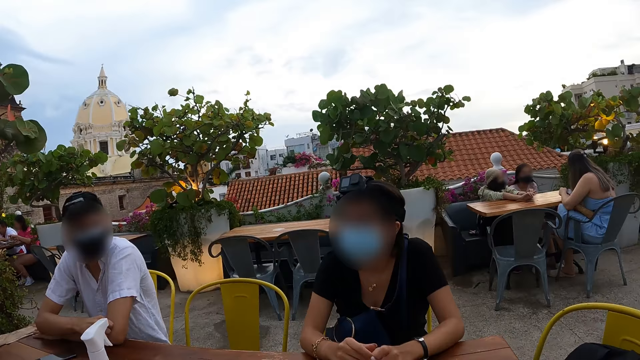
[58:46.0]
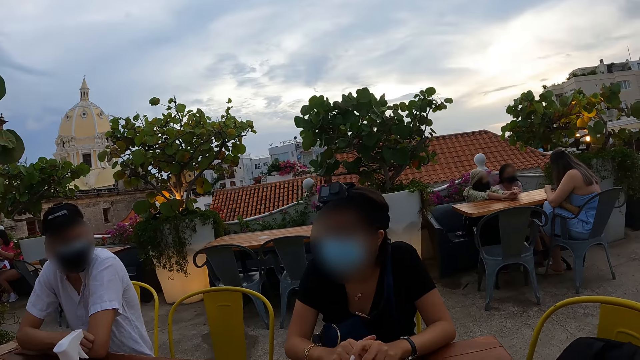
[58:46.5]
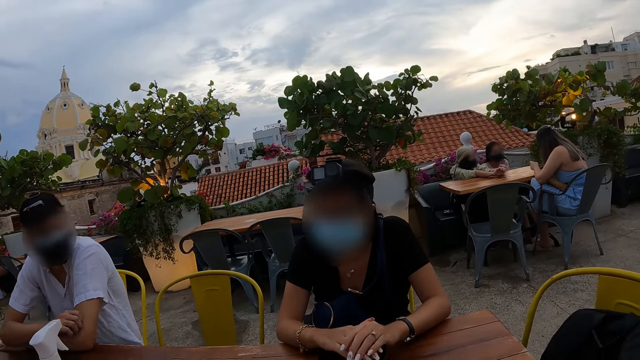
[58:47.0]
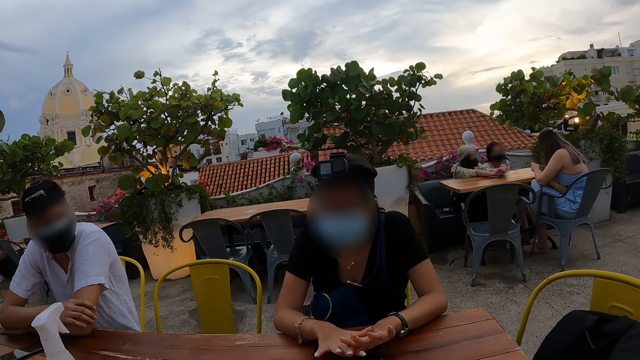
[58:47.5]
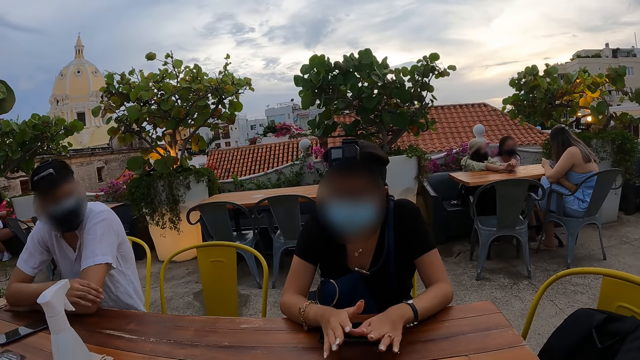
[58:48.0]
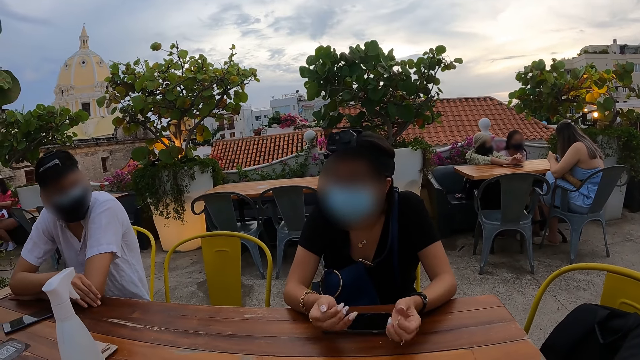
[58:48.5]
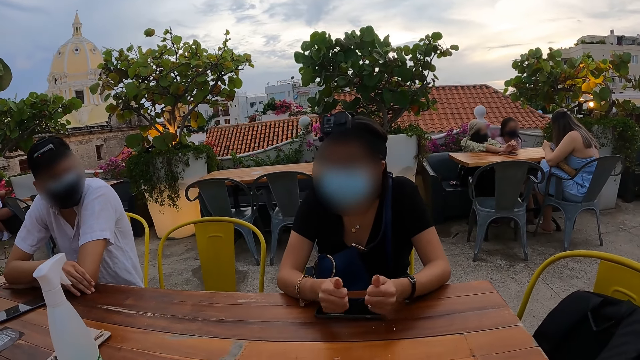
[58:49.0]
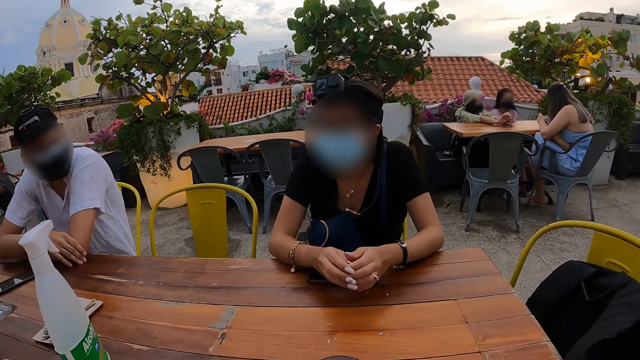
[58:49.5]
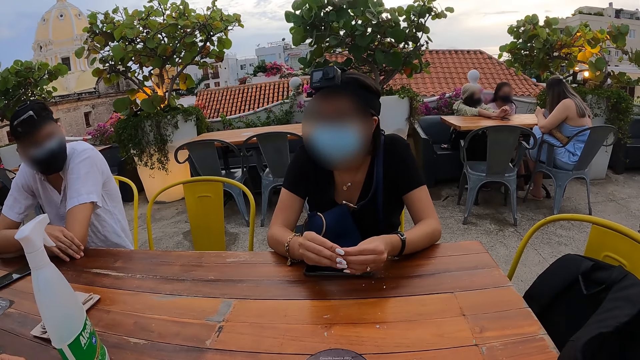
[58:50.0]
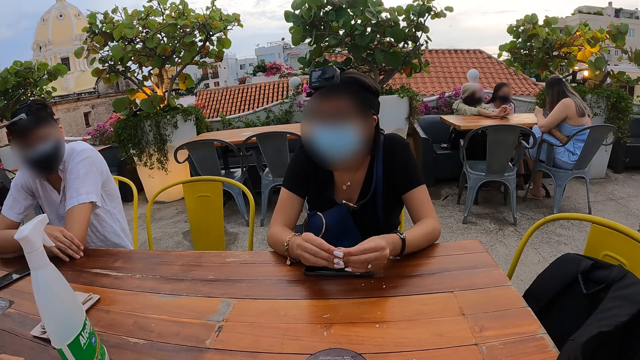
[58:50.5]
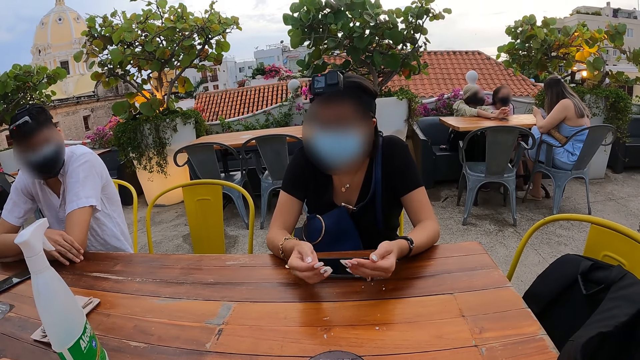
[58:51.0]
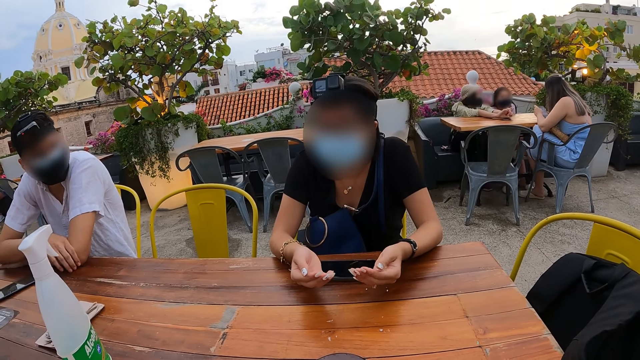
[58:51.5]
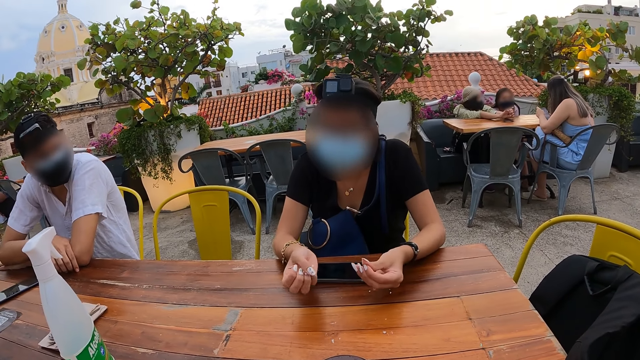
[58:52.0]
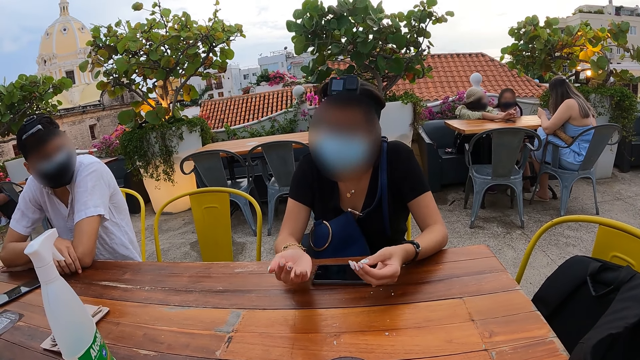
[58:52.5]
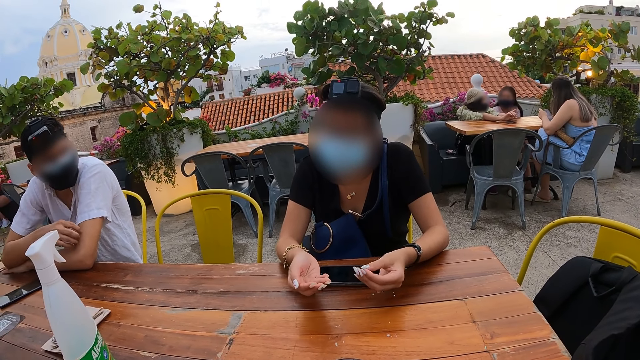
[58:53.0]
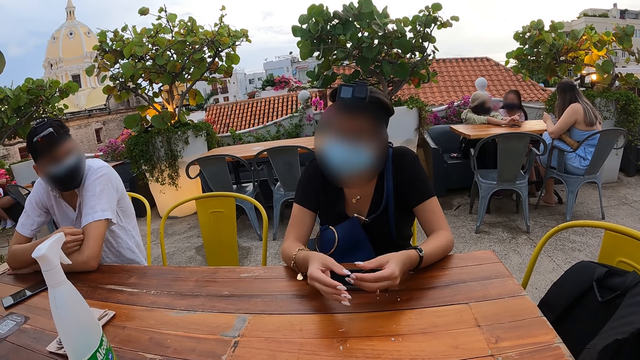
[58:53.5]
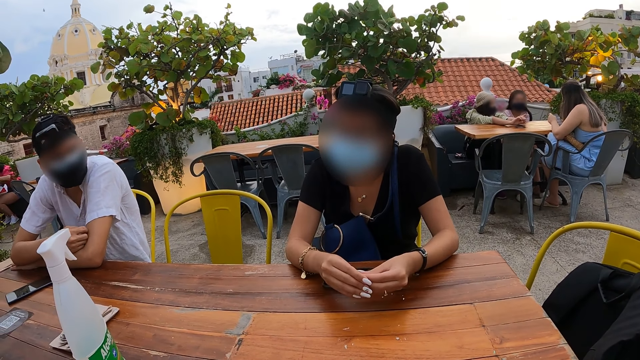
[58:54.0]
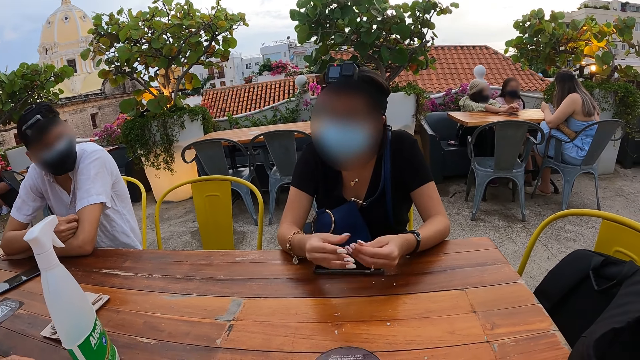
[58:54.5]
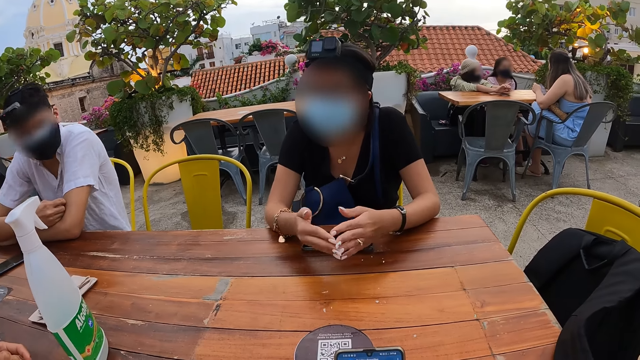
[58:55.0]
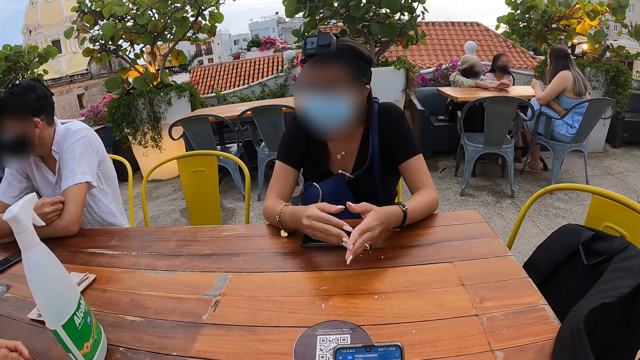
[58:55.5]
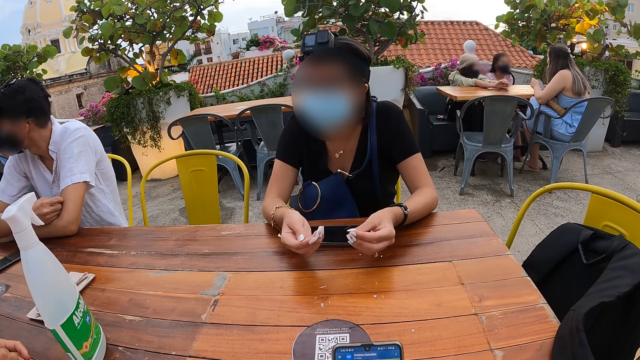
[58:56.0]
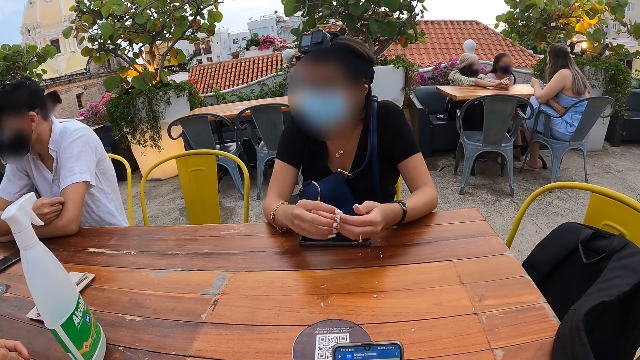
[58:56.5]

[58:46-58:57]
The camera wearer looks at a woman as she is talking.

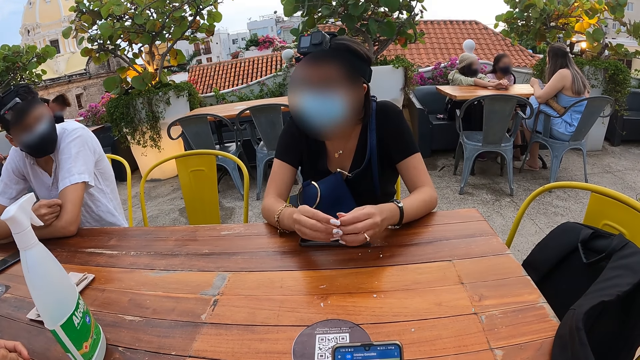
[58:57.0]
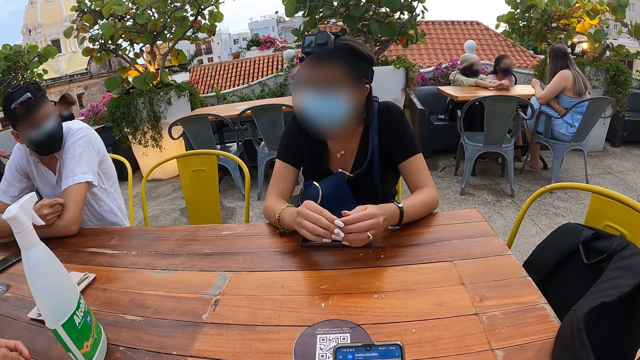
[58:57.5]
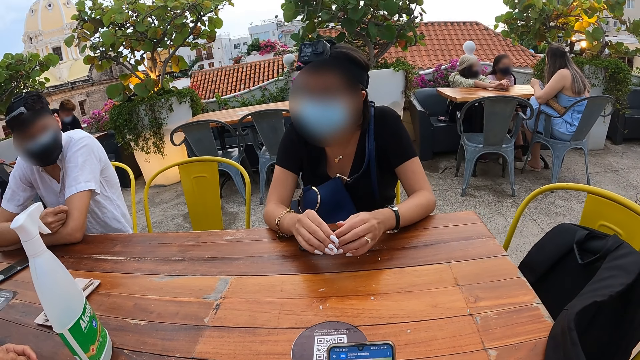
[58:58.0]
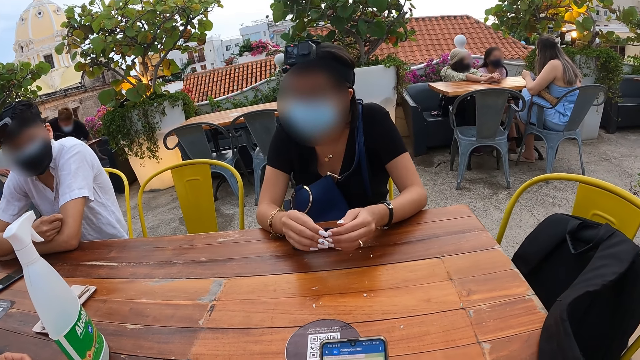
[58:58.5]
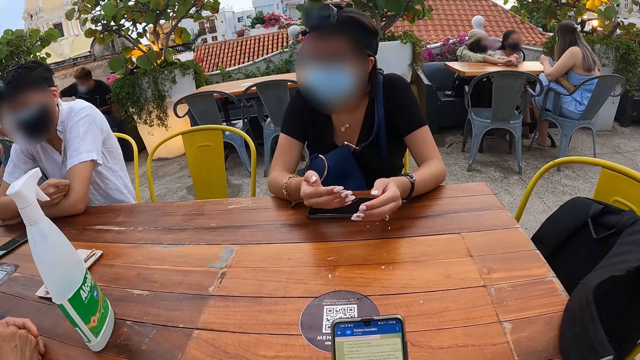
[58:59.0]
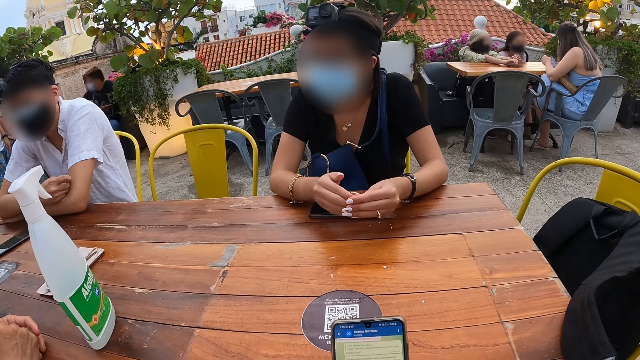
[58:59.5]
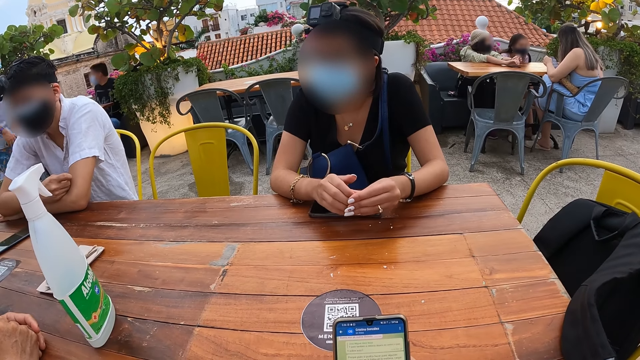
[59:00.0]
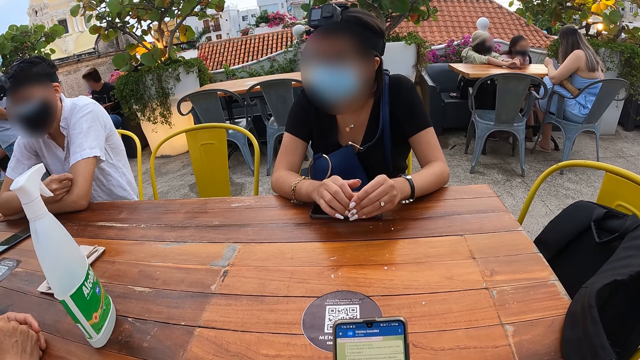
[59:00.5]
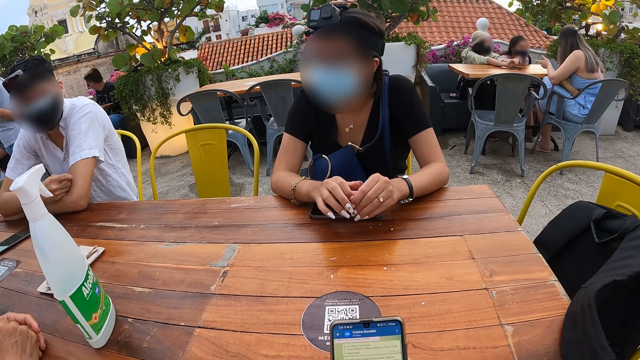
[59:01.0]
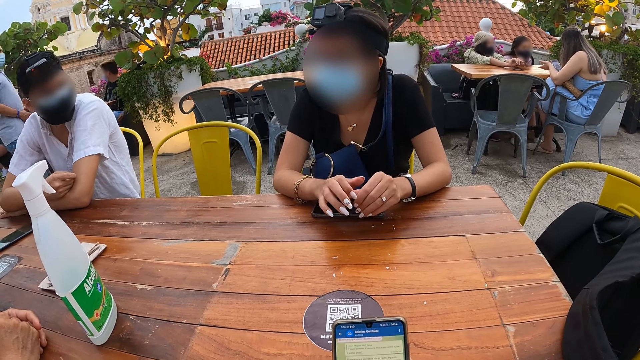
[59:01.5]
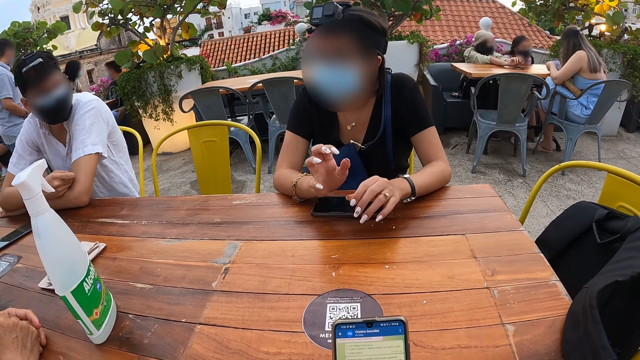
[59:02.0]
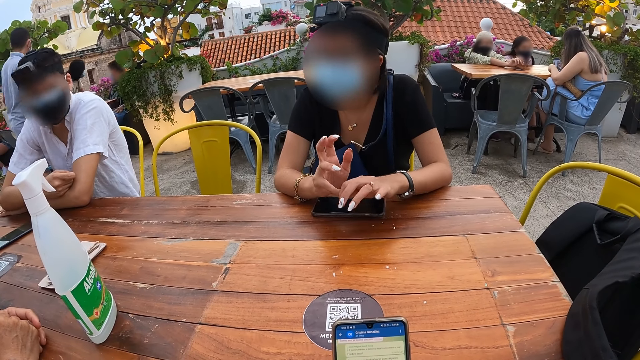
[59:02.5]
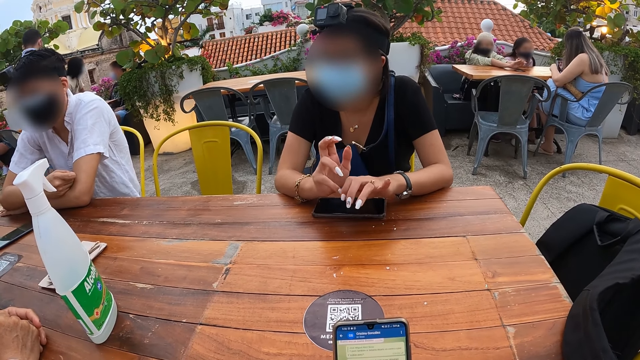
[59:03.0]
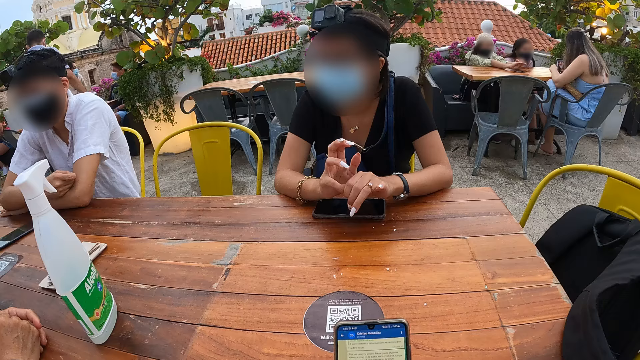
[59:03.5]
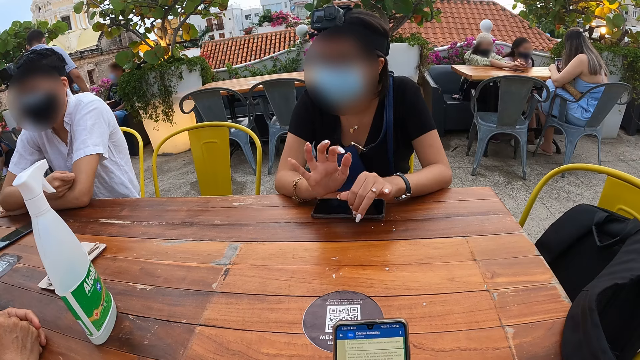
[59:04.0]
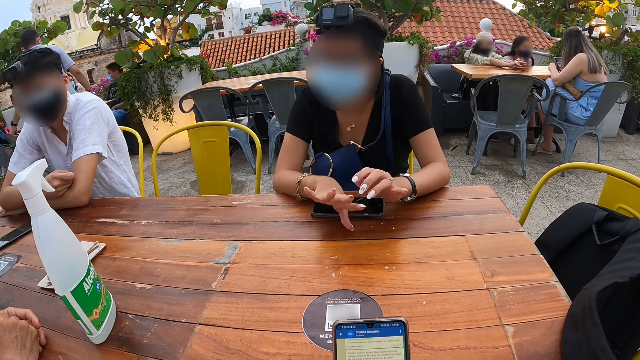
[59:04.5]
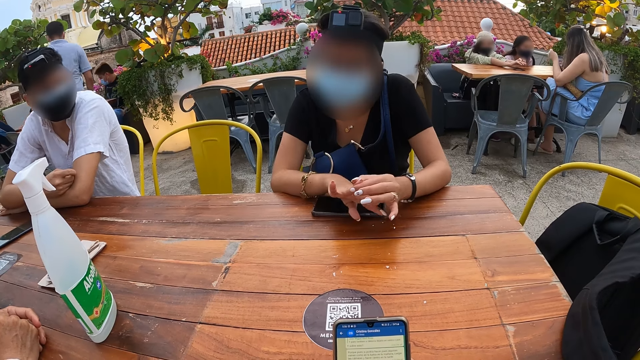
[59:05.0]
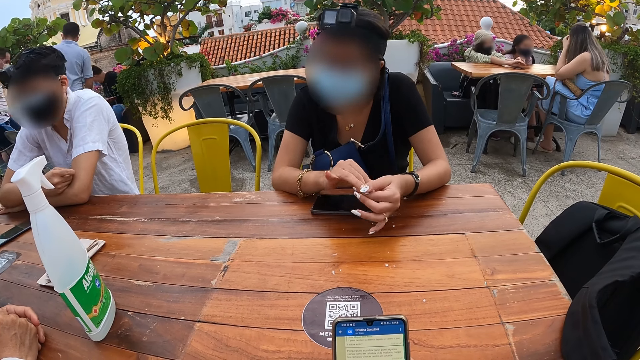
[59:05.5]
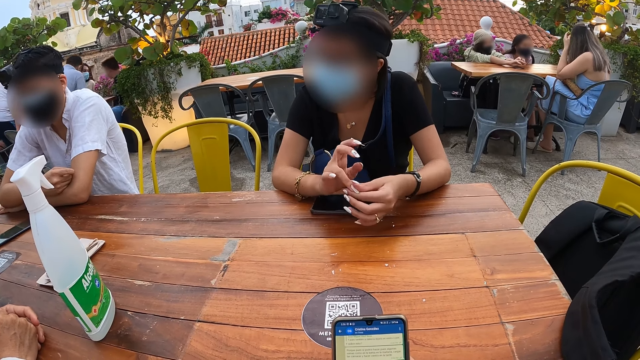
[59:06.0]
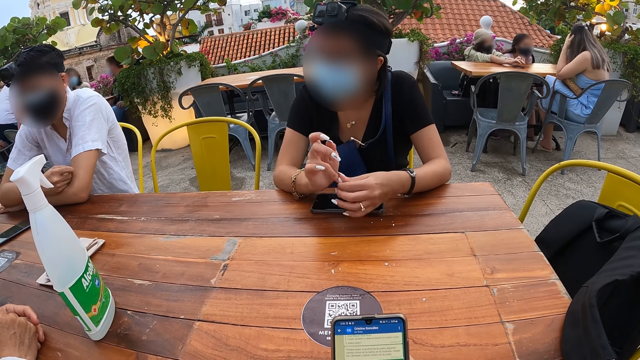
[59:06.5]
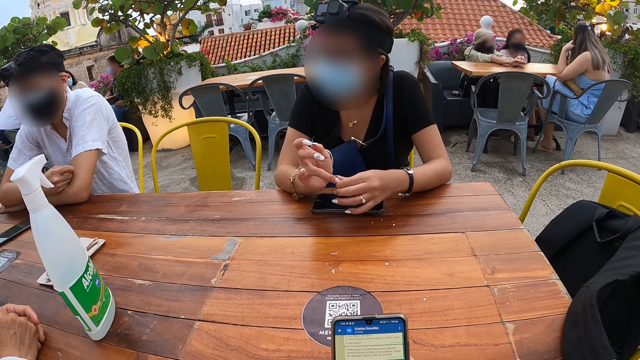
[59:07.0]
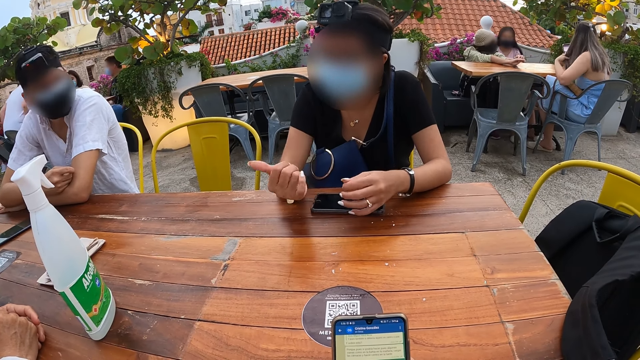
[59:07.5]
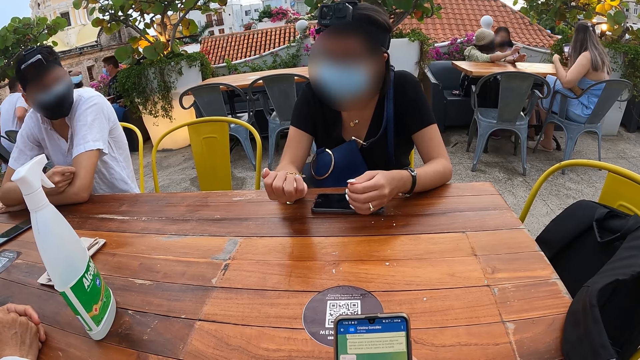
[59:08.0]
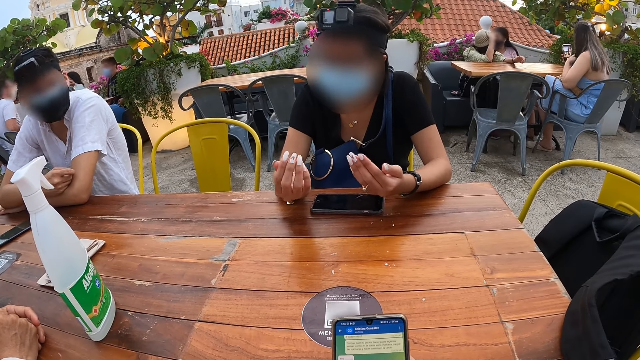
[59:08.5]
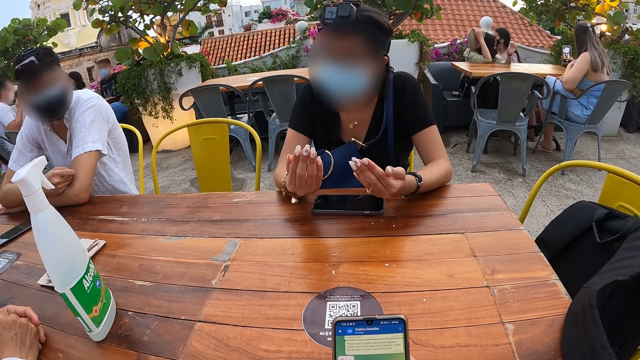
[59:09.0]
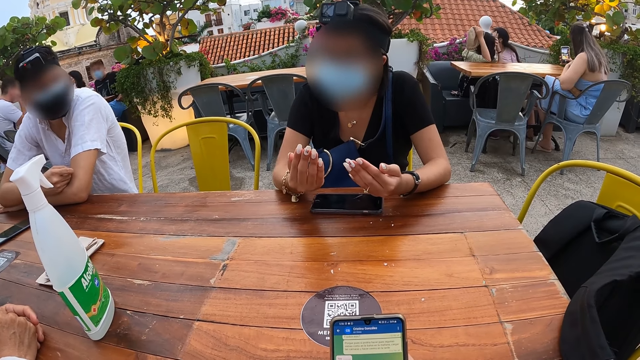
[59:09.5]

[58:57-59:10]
The camera wearer uses the phone.
